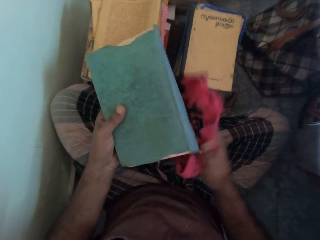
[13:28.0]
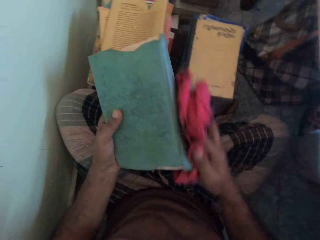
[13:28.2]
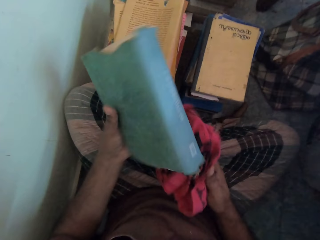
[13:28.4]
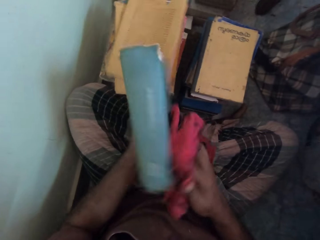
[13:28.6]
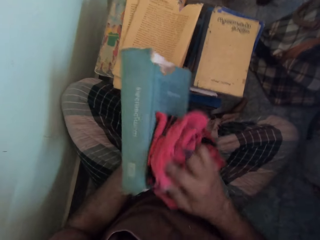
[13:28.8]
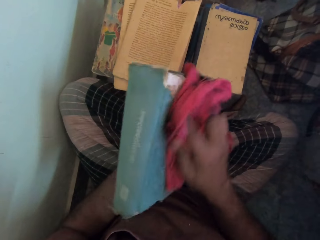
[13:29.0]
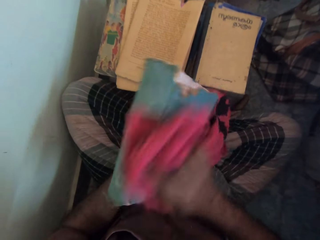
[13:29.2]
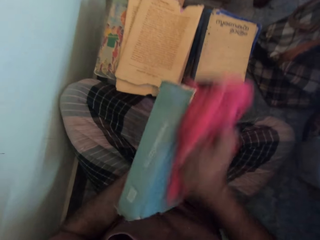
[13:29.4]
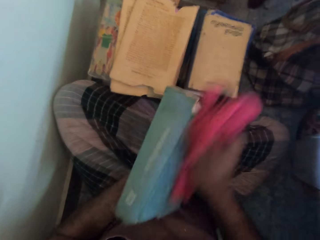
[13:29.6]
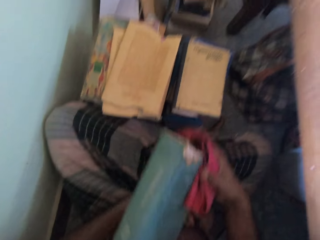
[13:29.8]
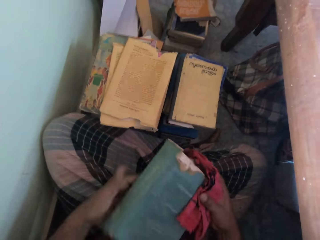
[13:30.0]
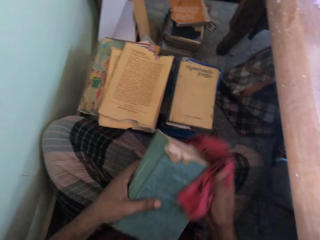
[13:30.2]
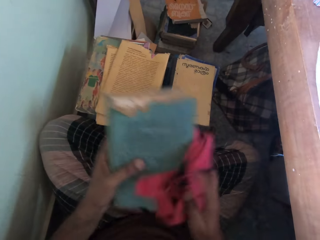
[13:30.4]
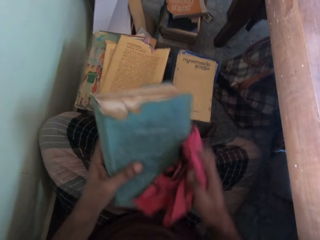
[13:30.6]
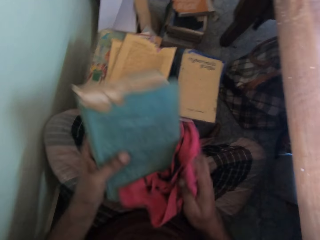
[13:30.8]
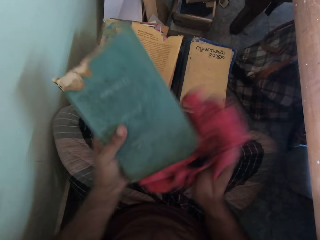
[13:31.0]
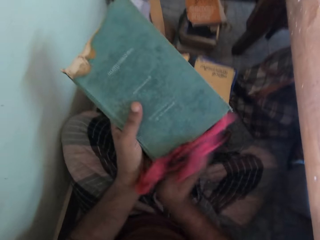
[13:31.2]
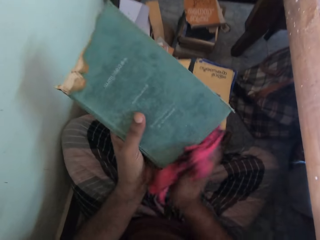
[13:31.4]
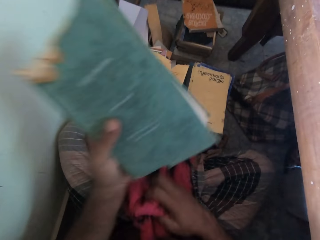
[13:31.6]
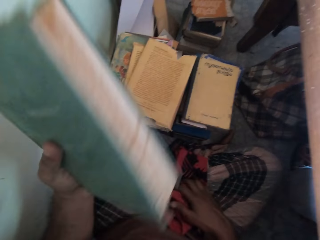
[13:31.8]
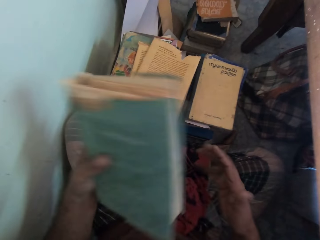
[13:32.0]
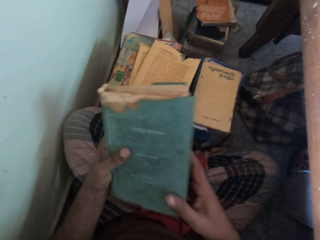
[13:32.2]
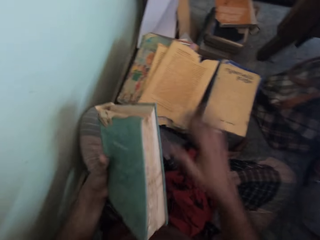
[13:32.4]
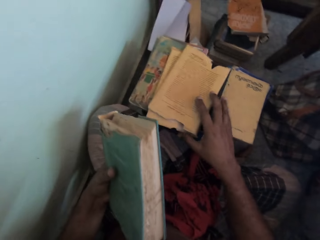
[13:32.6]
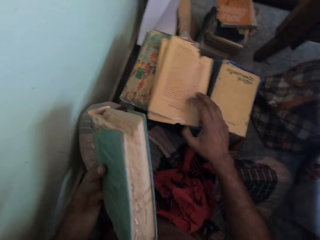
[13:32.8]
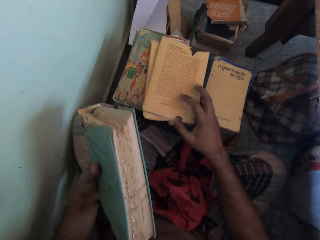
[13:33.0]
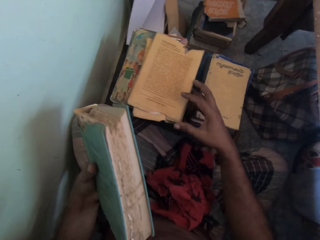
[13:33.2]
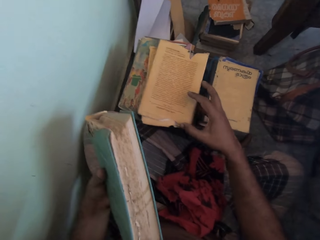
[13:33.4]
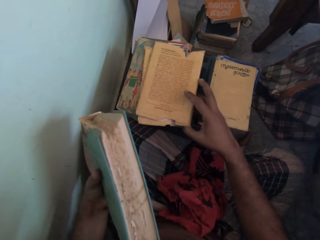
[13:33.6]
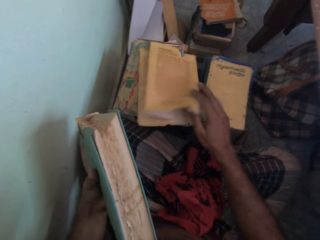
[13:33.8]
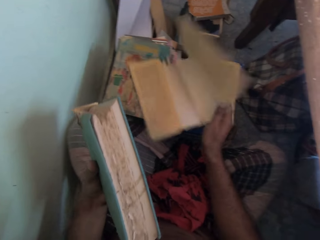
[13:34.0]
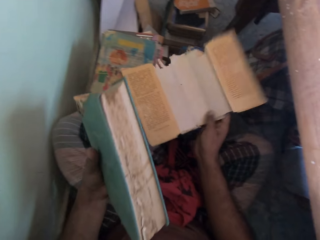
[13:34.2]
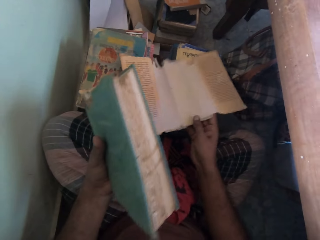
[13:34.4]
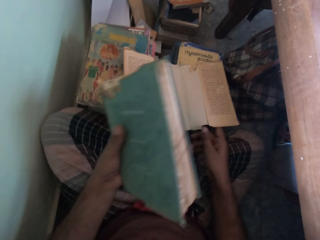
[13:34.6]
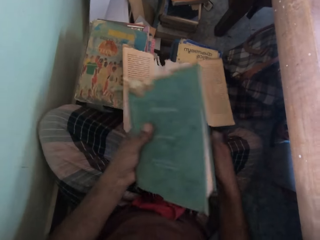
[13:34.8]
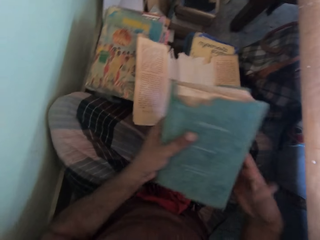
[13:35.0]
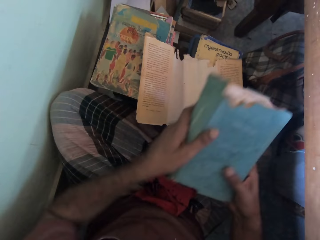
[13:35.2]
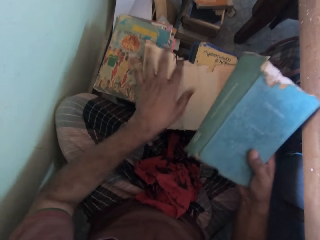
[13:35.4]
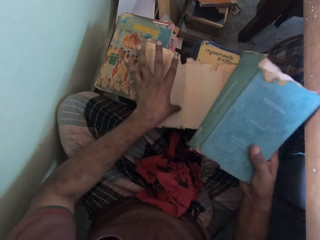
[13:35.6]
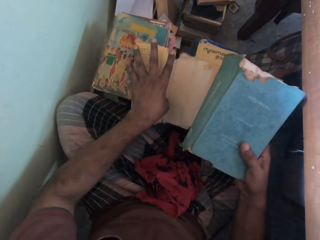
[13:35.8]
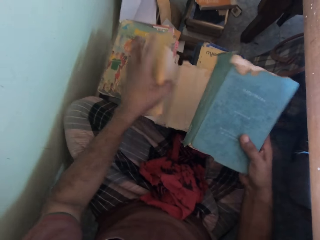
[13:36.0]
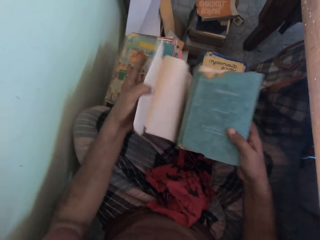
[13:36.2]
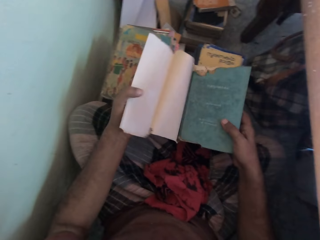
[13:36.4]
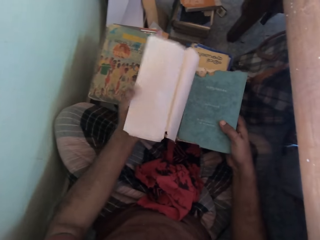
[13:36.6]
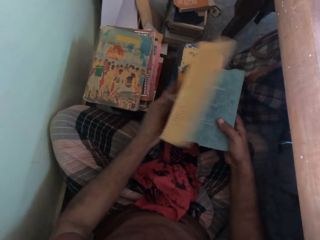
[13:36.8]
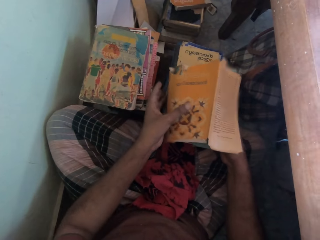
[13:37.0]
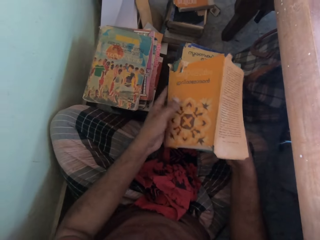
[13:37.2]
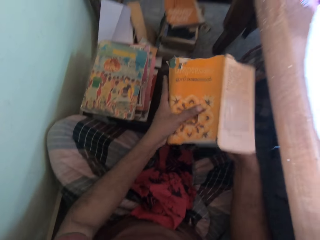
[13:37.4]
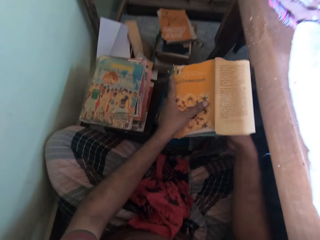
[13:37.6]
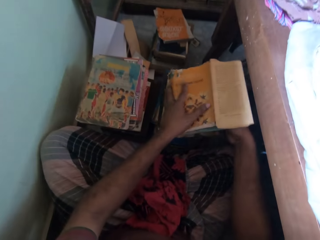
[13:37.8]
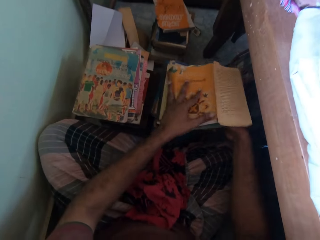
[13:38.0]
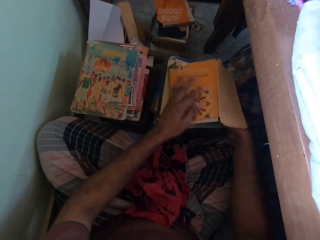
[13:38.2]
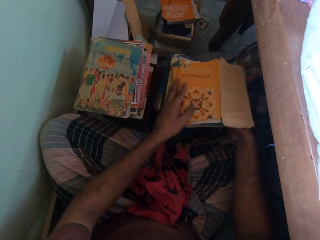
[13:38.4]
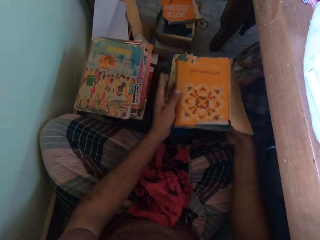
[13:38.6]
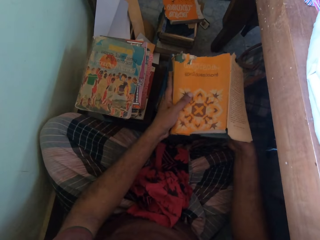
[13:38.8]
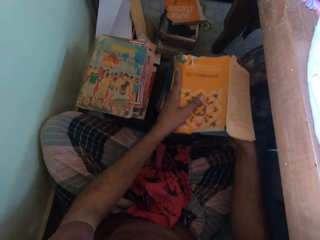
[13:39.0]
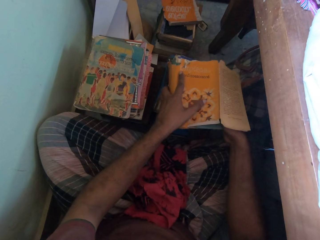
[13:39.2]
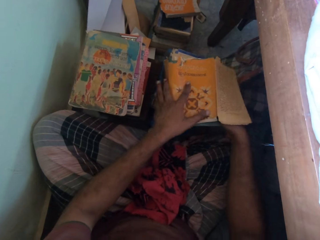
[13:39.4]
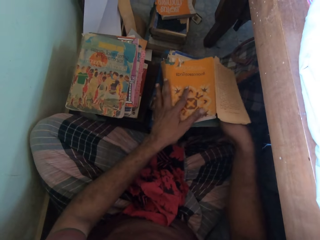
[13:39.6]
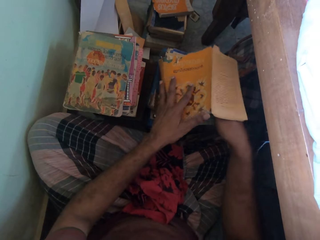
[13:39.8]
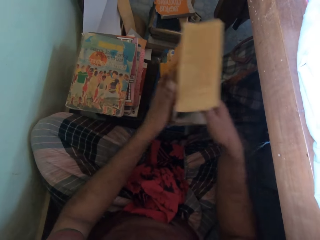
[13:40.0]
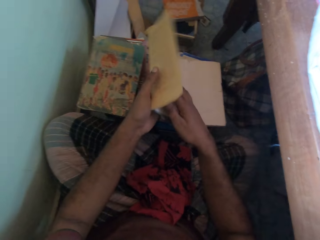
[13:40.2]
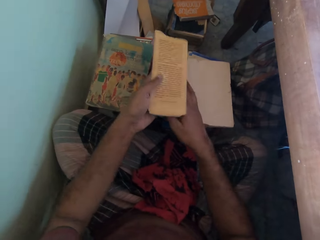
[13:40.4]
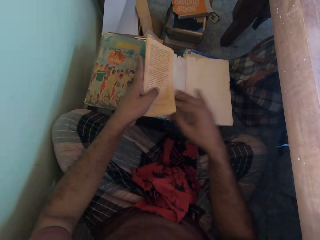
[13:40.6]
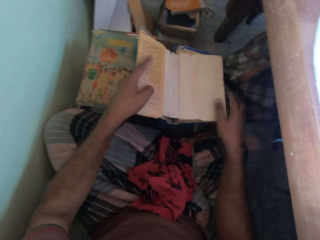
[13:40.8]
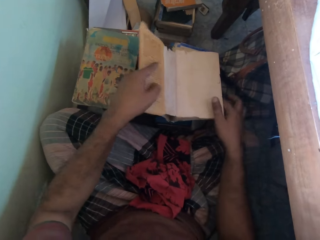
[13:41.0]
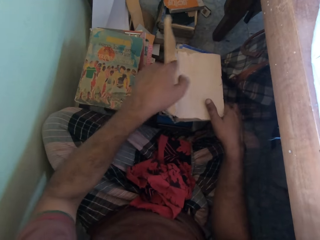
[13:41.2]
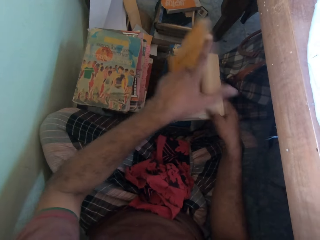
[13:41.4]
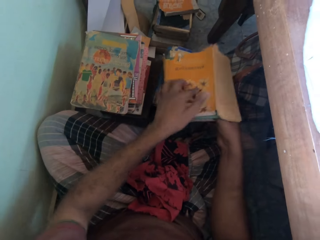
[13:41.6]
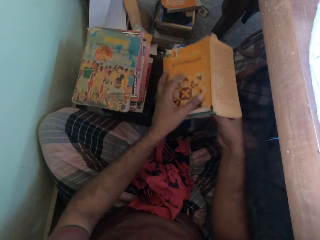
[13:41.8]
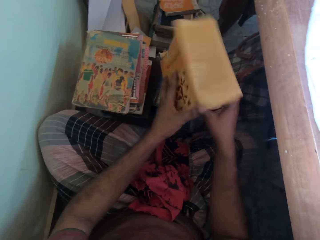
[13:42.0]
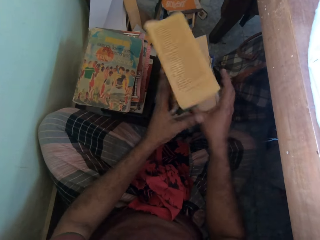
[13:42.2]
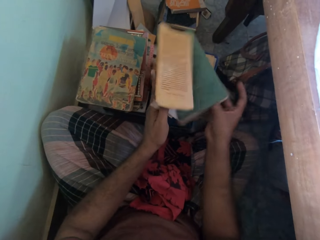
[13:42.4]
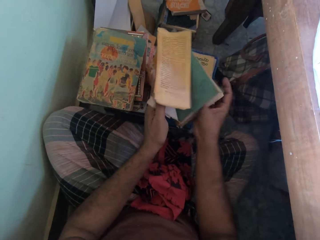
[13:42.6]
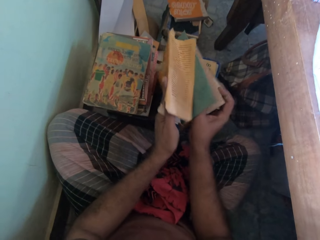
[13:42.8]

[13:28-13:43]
The camera wearer drops the cloth on his wrapper with his right hand. He touches the book. He opens the case wrap or cover with his right hand. He holds the book. He passes the book in his left hand to his right hand. He holds the cover. He opens the flap of the case wrap of the book with his left hand. He places the book in the case wrap with his right hand. He folds the case wrap to the book with his left hand. He drops the book on the pile of books with his hands. He lifts the book from the pile of books with his hands. He drops the book on the pile of books with his hands. He opens the front cover of the book with his right hand. He folds the case wrap to the book with his hands.

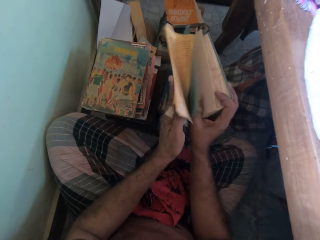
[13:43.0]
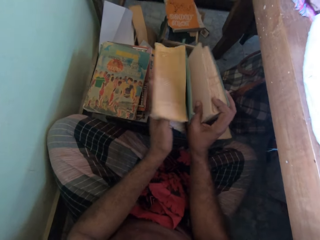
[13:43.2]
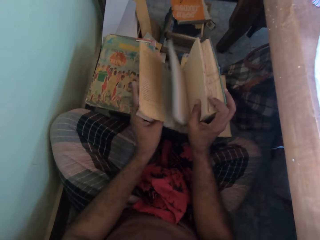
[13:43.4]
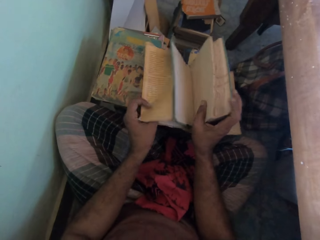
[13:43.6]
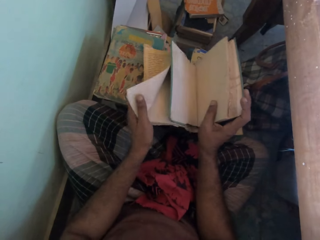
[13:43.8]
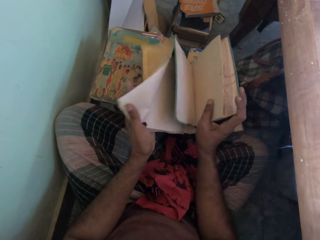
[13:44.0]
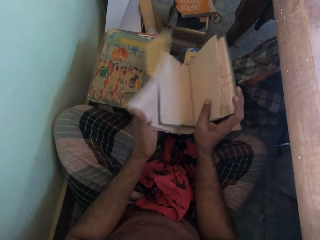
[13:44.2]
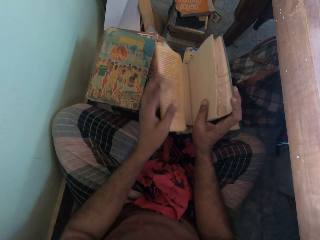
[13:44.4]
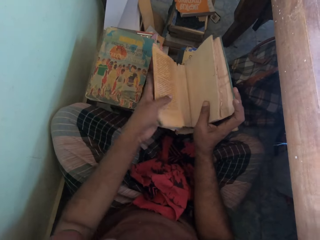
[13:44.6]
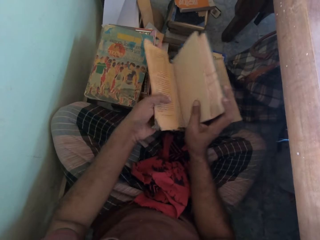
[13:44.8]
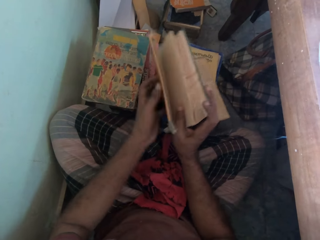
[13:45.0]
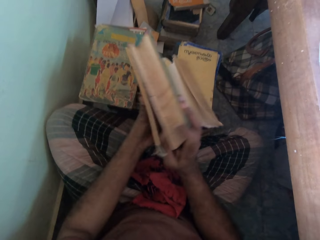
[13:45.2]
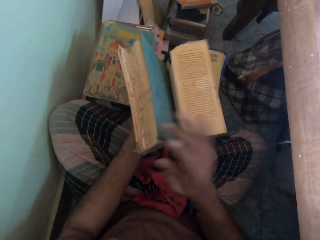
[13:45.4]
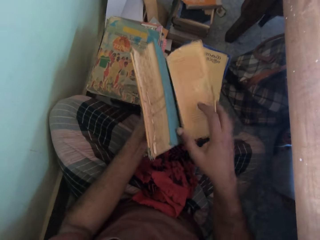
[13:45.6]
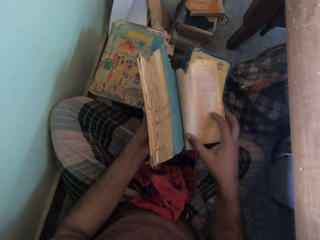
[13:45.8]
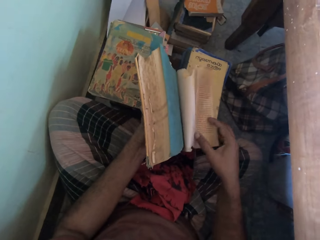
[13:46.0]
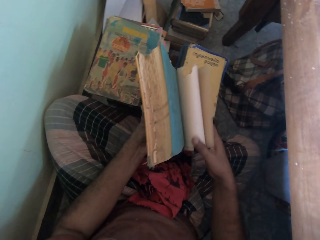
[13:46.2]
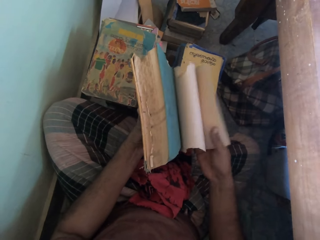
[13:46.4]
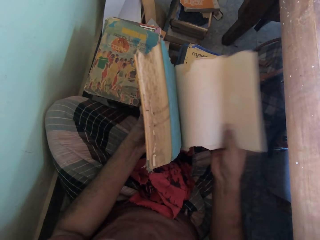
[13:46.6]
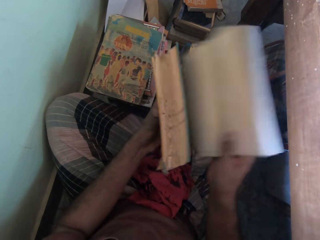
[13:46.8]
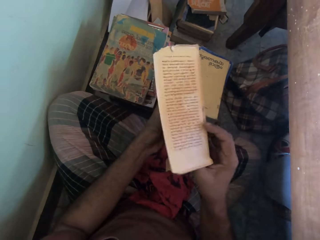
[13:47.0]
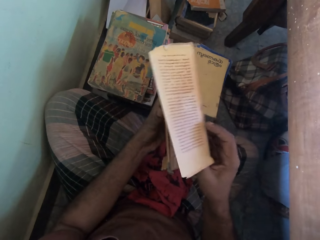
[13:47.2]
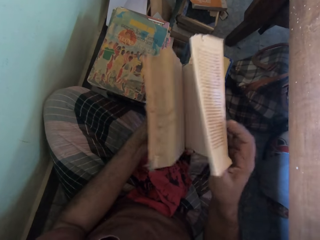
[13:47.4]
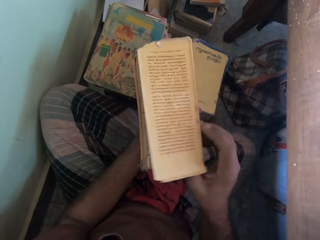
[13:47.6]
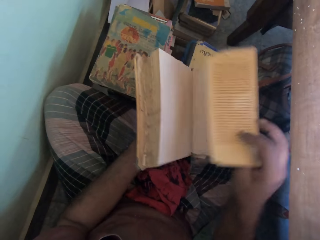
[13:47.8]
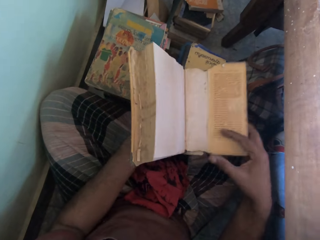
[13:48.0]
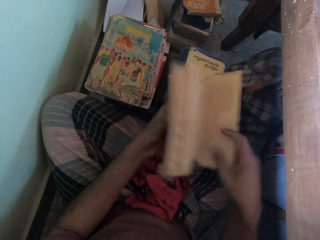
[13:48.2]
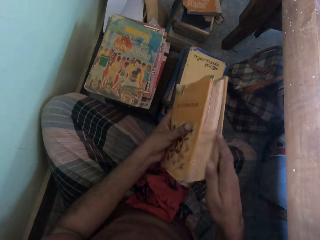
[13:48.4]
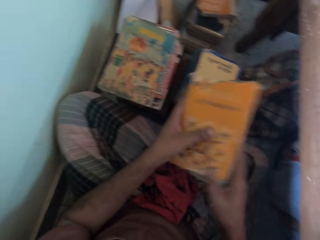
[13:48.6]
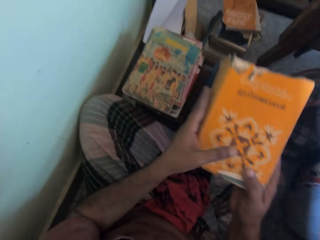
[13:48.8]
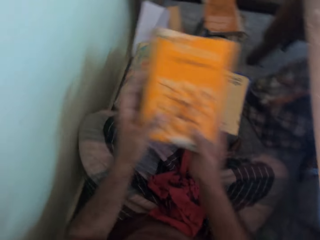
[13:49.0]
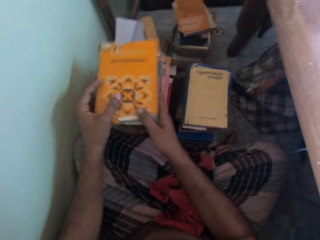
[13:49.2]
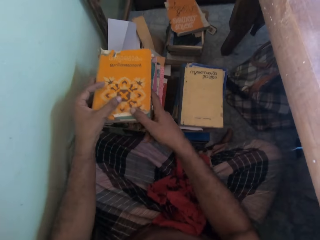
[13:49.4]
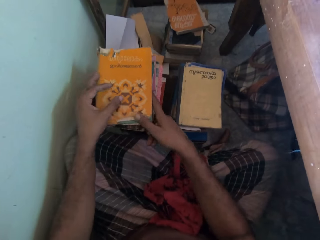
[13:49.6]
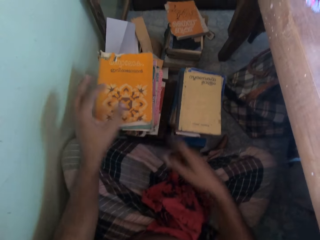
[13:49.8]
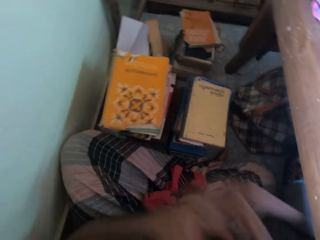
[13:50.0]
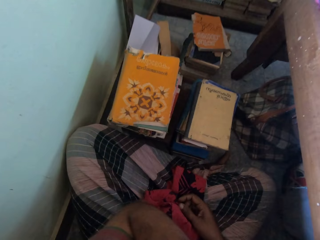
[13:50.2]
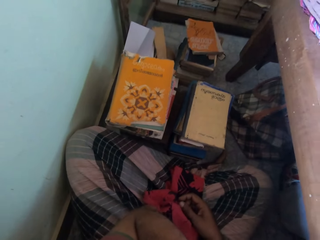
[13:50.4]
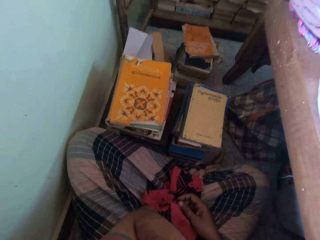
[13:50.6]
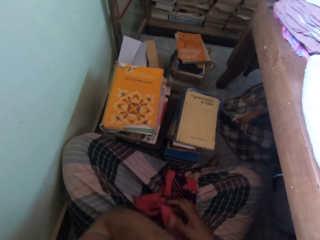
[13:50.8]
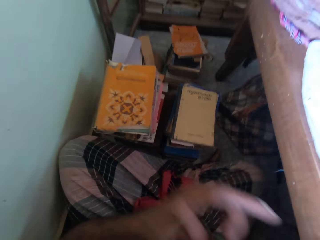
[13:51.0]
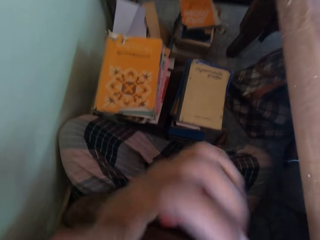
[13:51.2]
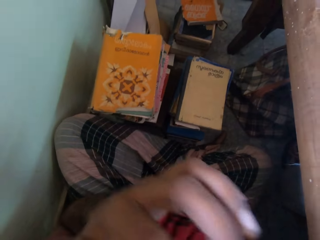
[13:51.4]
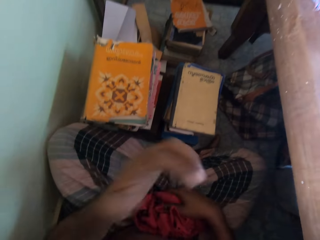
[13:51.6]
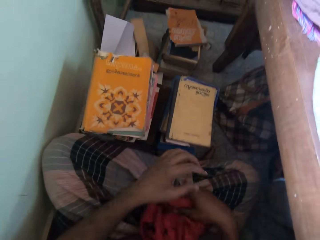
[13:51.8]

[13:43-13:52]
The camera wearer lifts the book from the pile of books with his hands. He places the book on a stack of books with his hands. He puts his left hand on his face. He raises his left hand.
